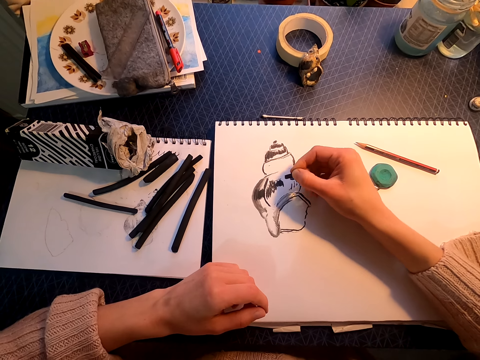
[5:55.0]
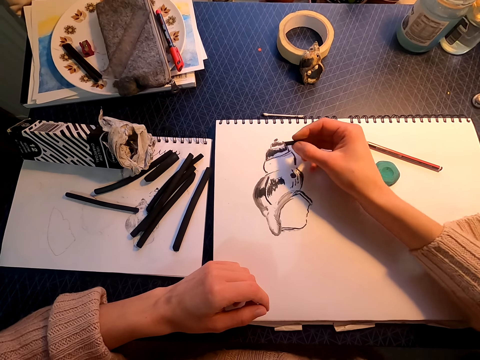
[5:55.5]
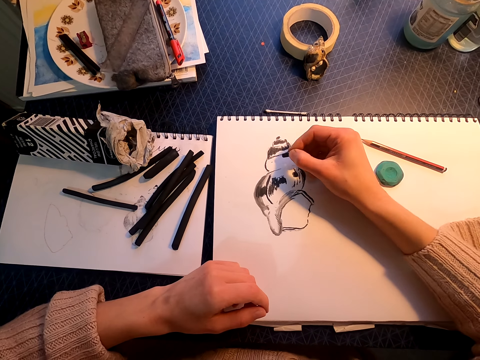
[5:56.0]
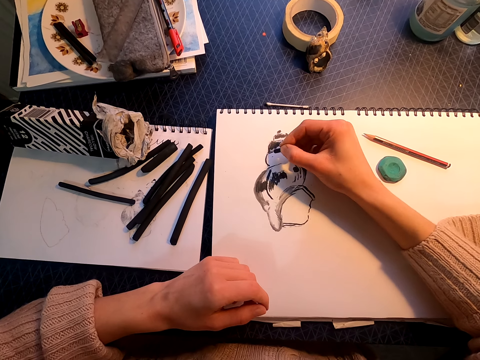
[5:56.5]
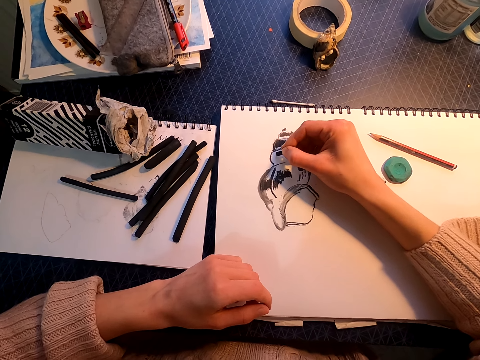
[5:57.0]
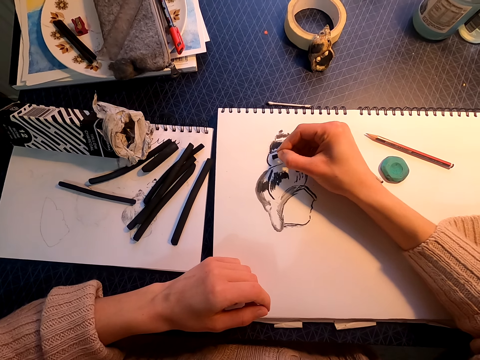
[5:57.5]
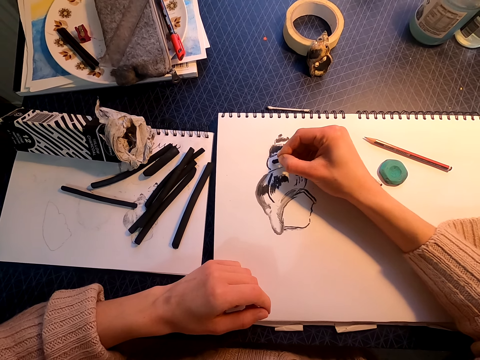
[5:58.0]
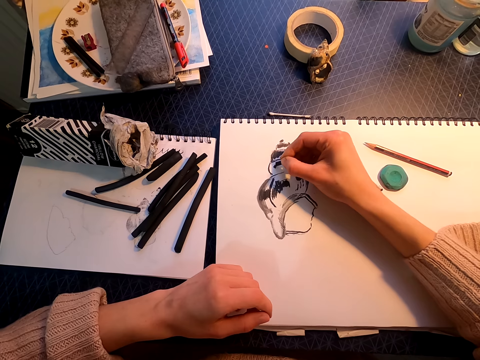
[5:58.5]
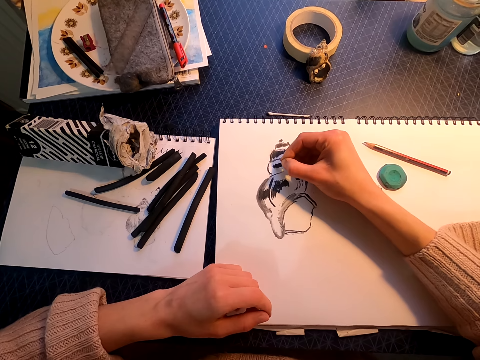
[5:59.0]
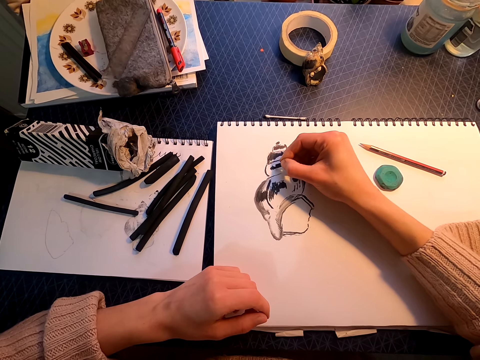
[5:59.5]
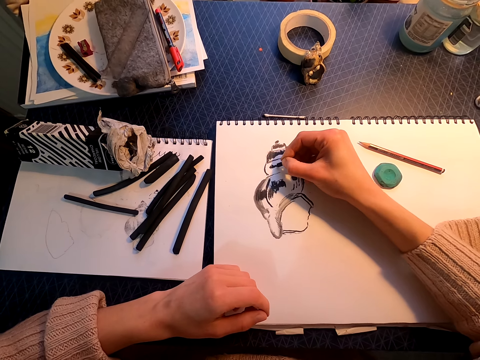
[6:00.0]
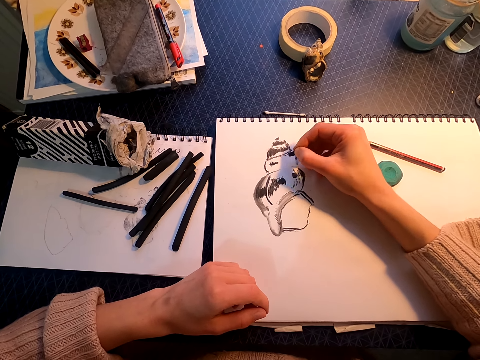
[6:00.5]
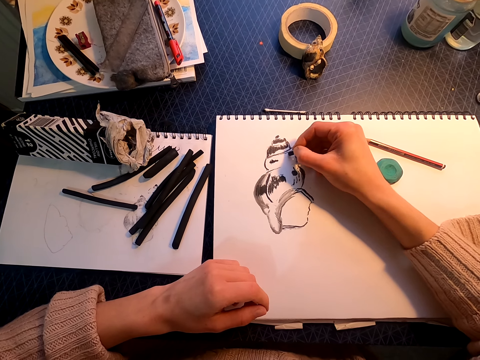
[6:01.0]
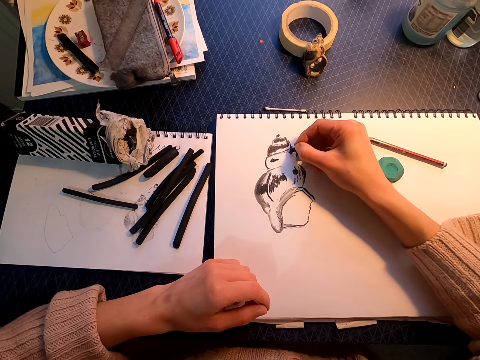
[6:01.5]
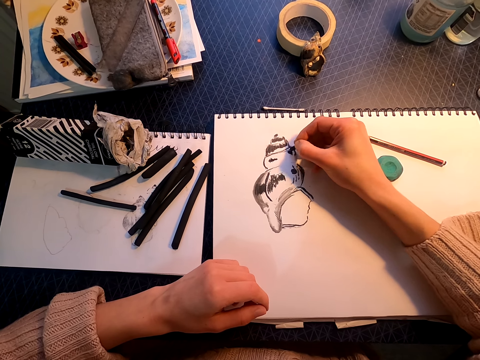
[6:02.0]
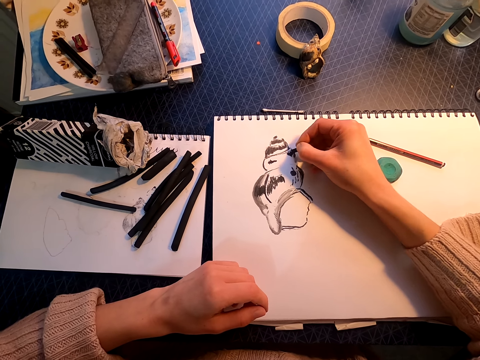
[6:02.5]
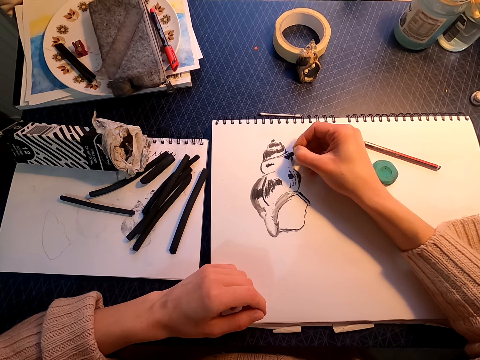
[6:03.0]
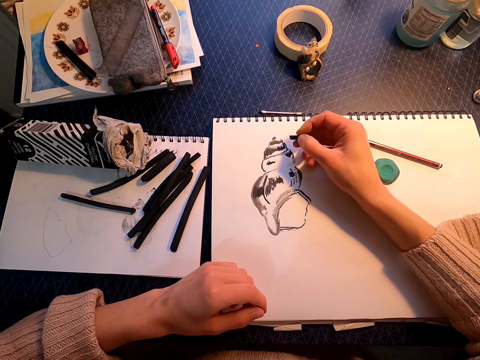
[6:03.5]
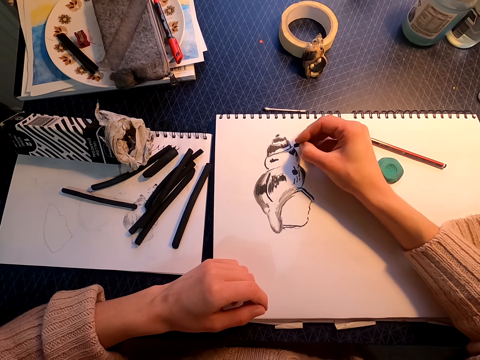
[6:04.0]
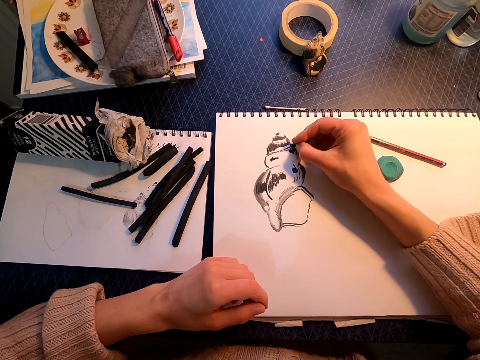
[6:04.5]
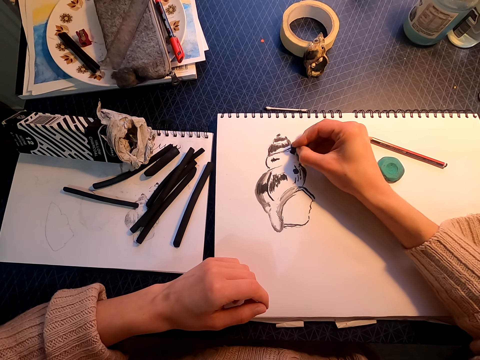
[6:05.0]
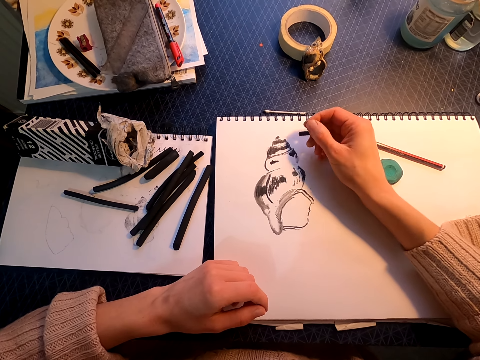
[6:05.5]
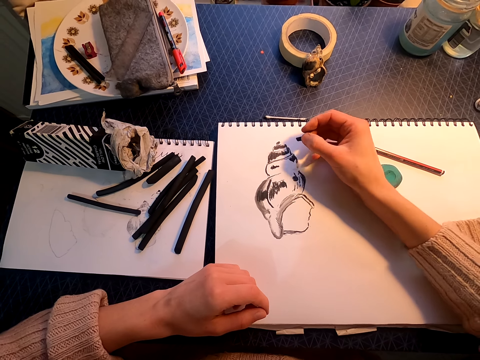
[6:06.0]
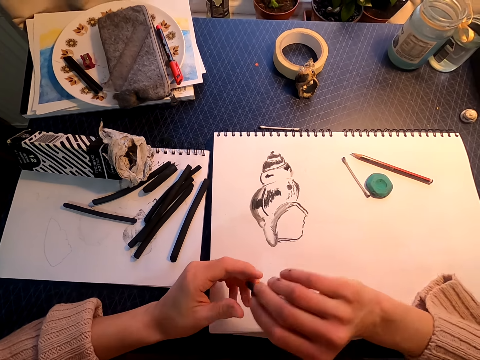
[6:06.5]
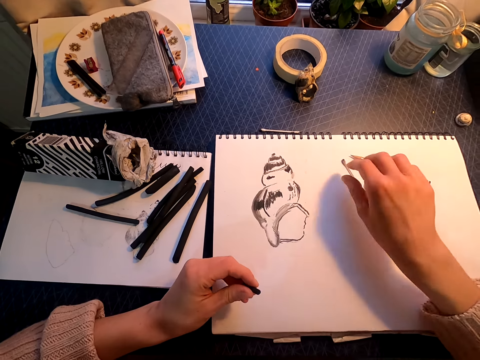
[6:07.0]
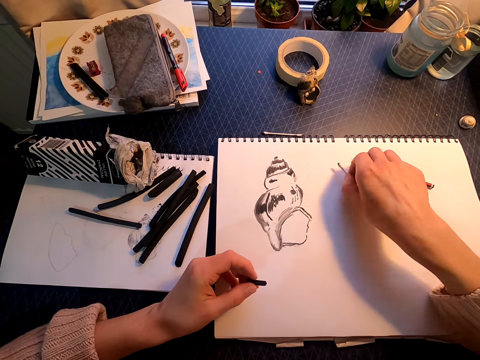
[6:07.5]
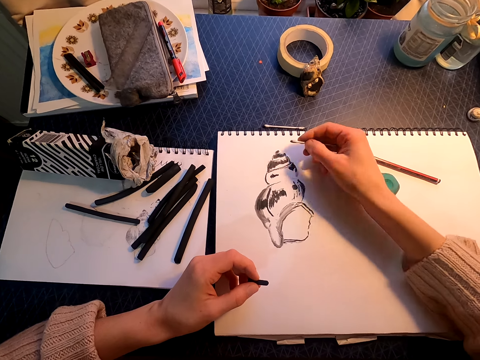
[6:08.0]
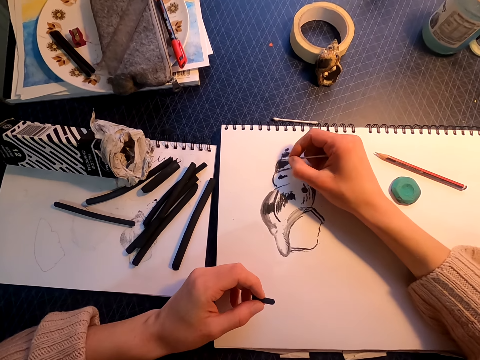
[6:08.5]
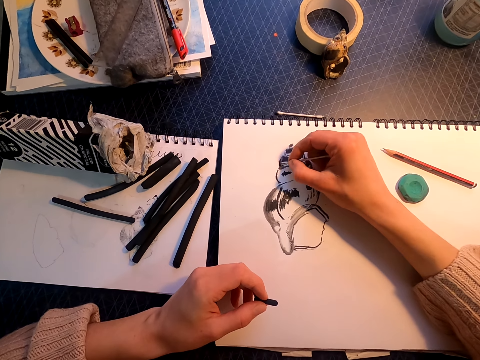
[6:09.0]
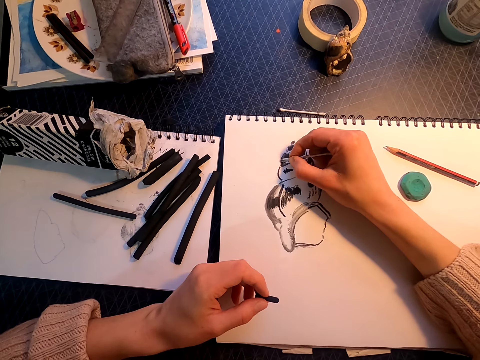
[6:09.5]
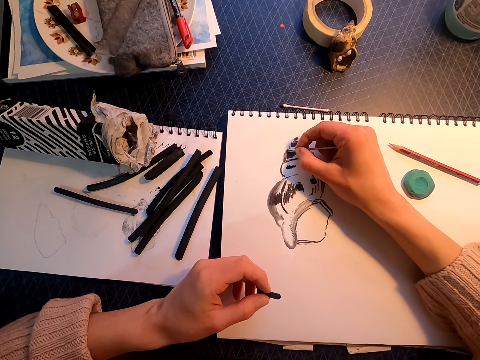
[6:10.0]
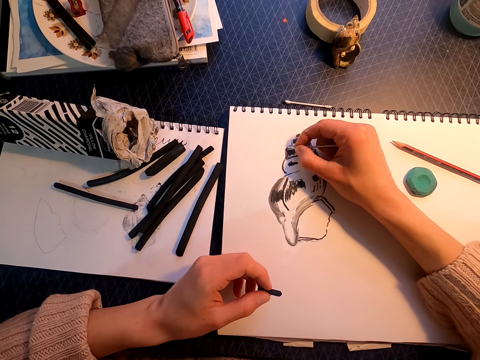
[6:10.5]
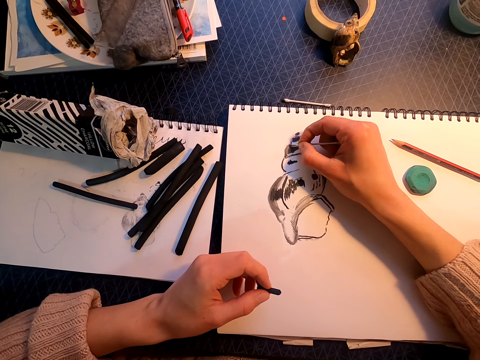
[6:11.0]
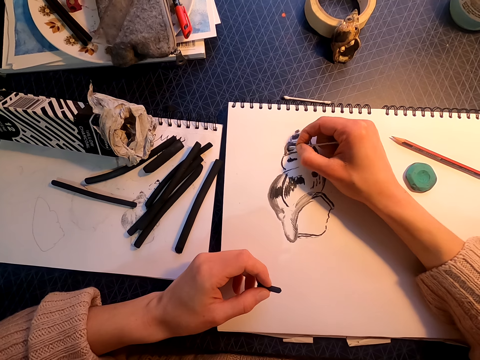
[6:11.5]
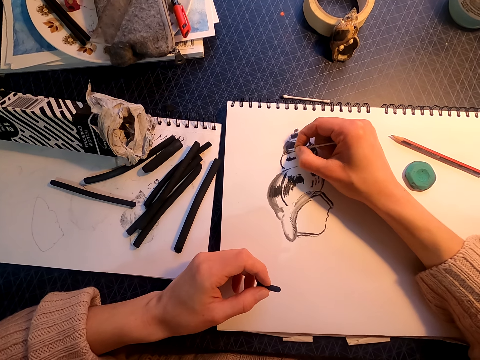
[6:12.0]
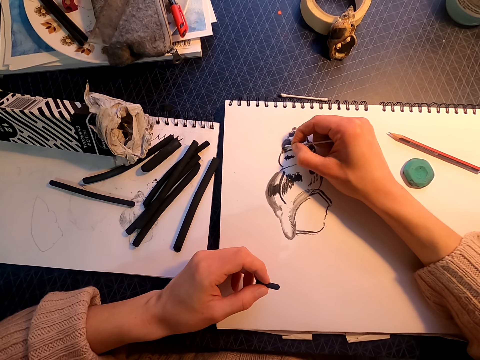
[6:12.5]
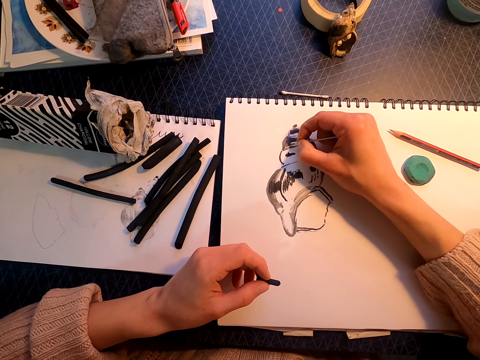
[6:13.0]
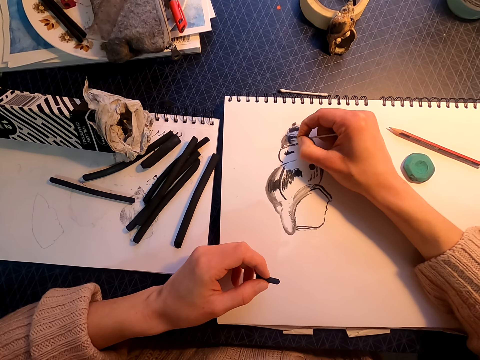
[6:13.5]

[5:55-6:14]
The camera wearer lifts the willow charcoal. They pick up a cotton ear bud. They lift the cotton bud. They draw on the drawing book with the cotton bud. They rub the paper with the cotton ear bud.

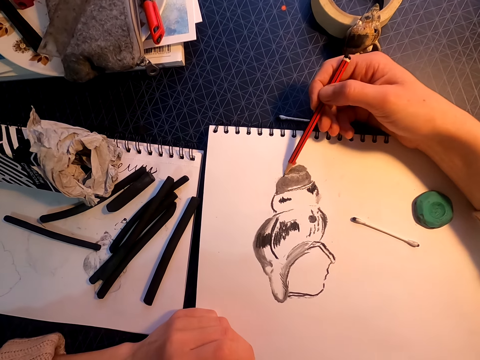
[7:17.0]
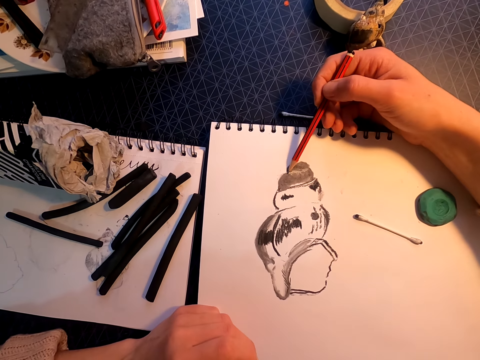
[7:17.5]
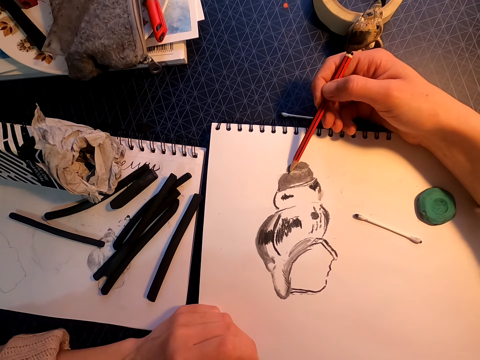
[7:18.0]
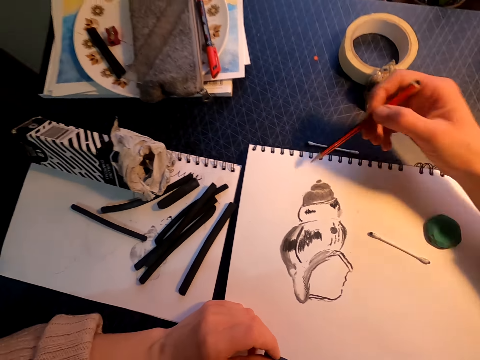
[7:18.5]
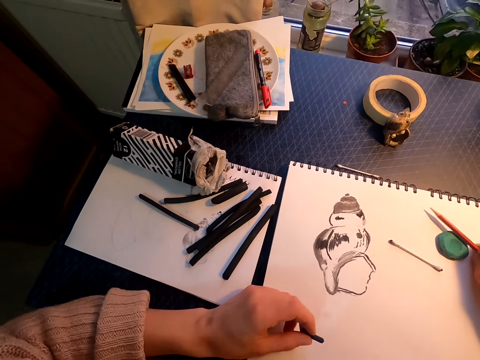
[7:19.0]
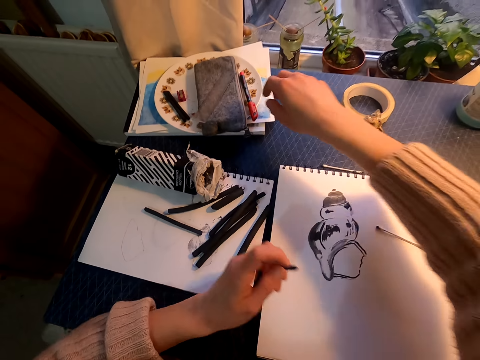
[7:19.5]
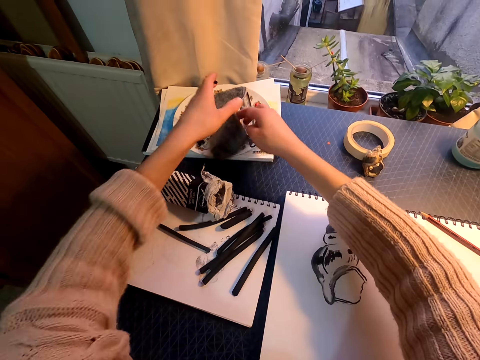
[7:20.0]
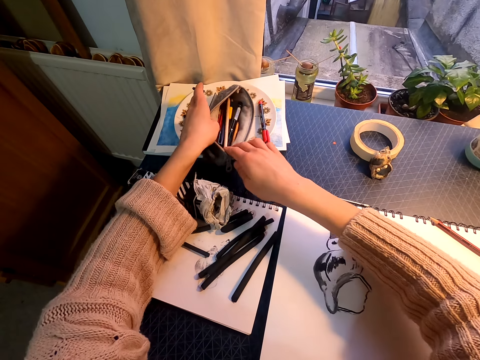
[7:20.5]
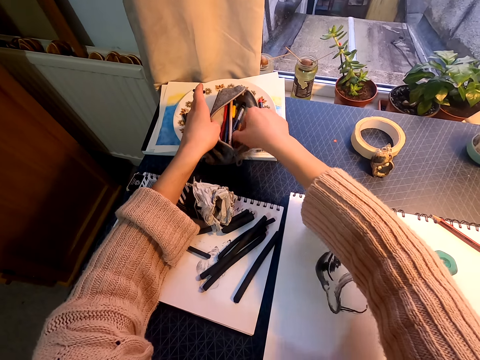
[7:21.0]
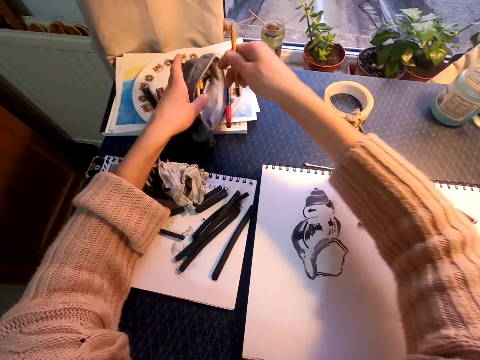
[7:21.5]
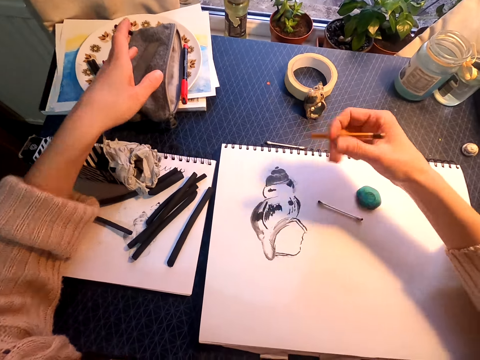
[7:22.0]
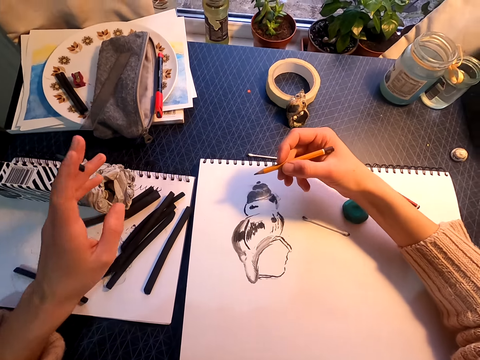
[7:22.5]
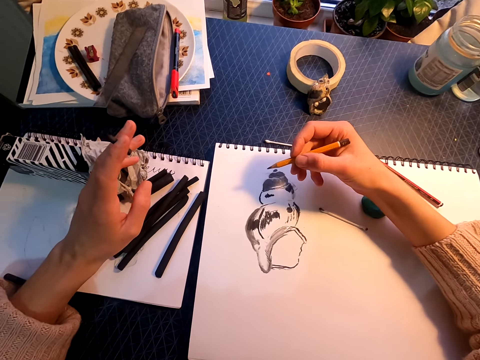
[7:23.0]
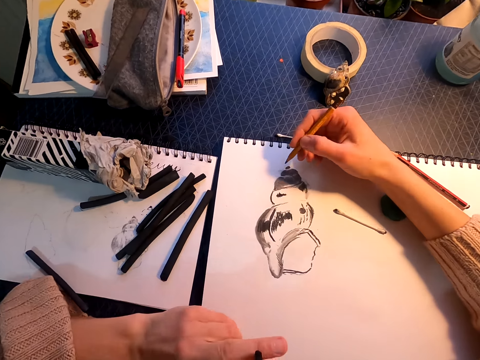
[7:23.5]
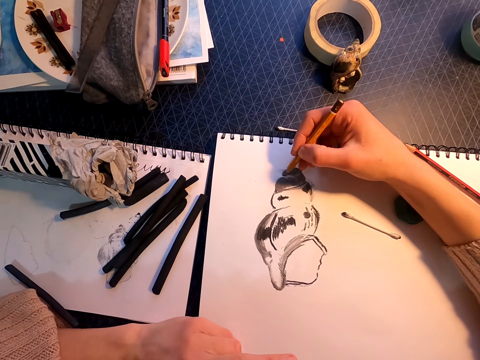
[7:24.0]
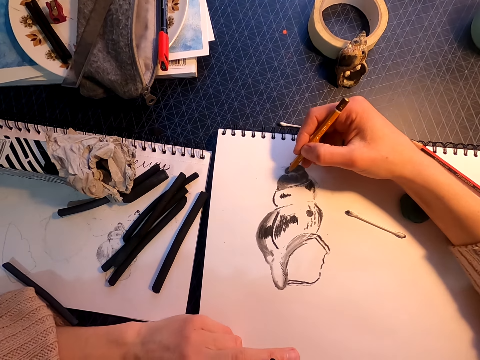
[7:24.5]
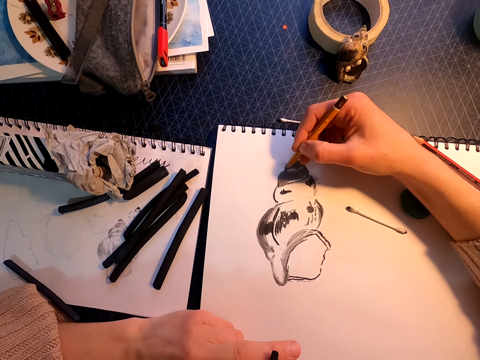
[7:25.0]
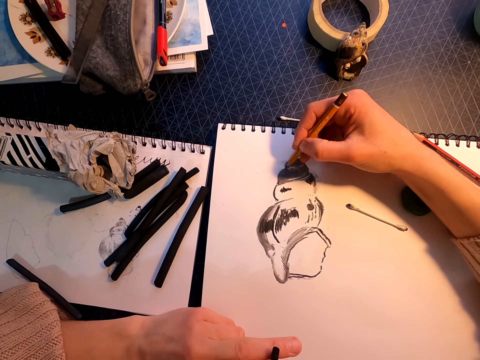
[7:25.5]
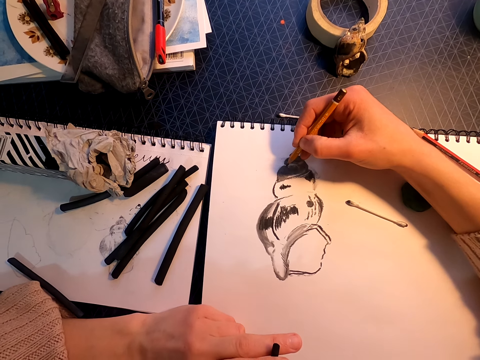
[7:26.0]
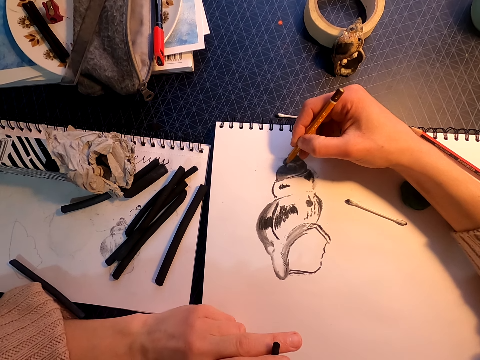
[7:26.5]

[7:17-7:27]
The camera wearer draws on the paper with the pencil. They lift the pencil. They put the pencil on the table. They open a bag. They look inside the bag. They remove a pencil. They lift the pencil. They draw on the drawing book with the pencil.
